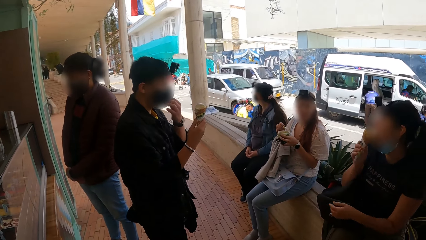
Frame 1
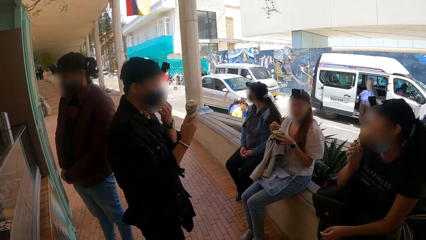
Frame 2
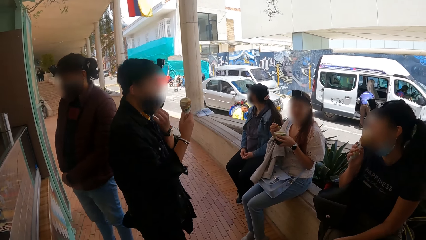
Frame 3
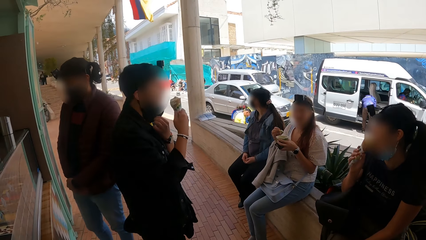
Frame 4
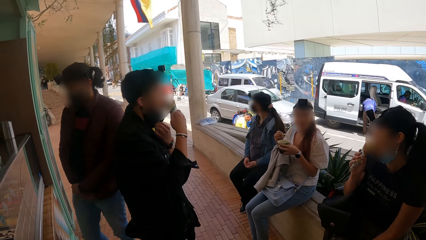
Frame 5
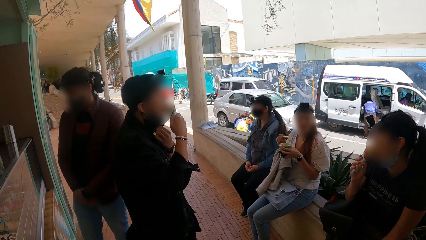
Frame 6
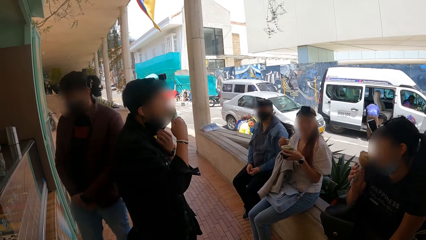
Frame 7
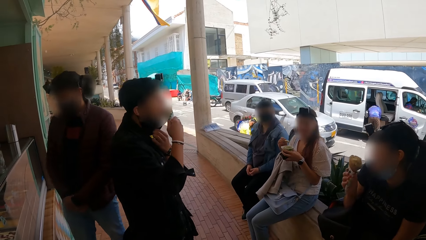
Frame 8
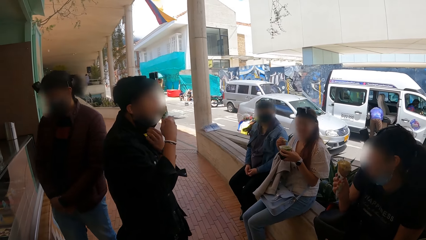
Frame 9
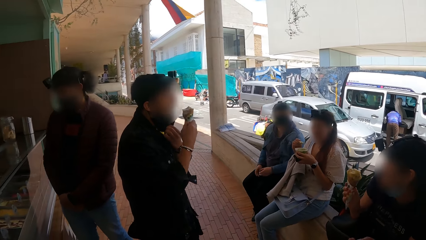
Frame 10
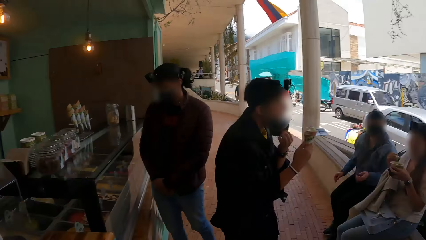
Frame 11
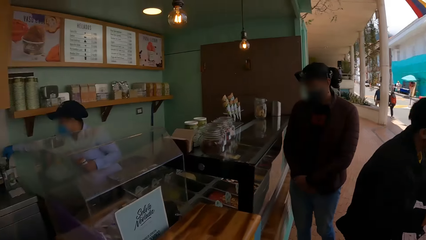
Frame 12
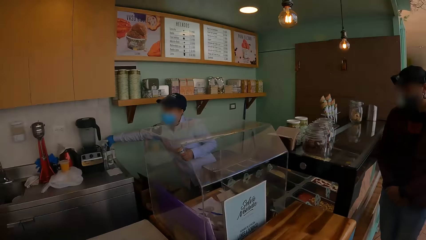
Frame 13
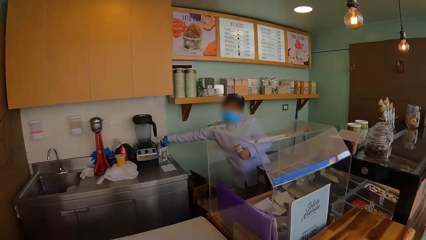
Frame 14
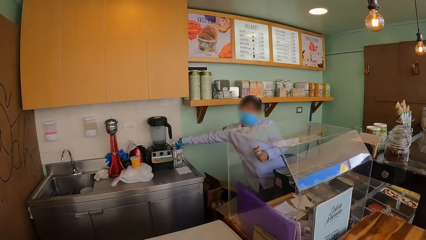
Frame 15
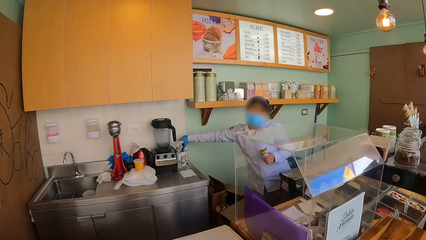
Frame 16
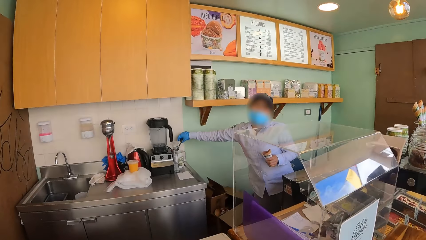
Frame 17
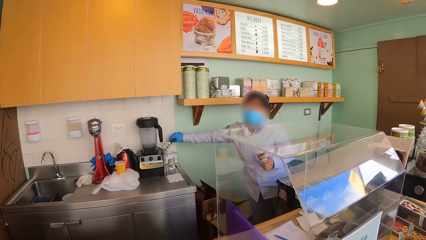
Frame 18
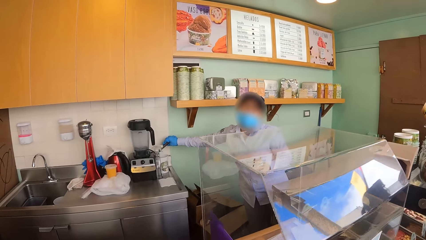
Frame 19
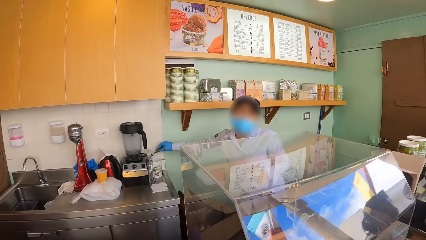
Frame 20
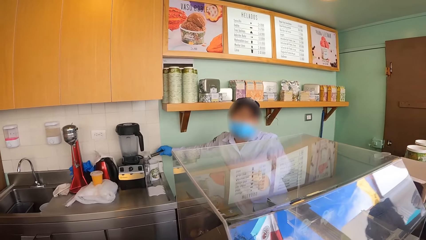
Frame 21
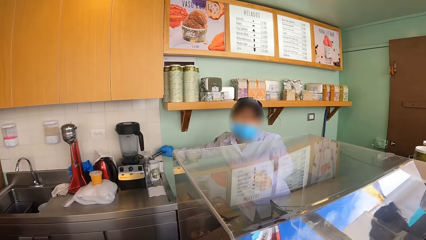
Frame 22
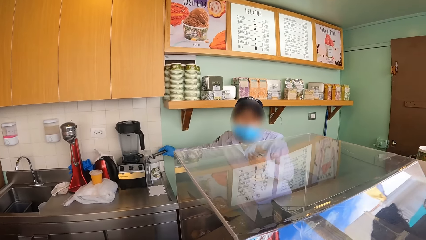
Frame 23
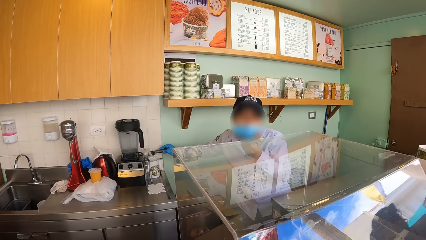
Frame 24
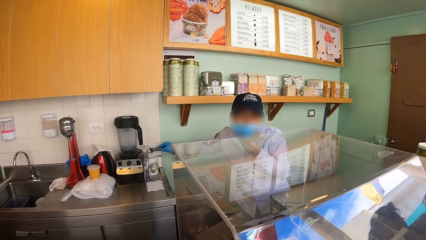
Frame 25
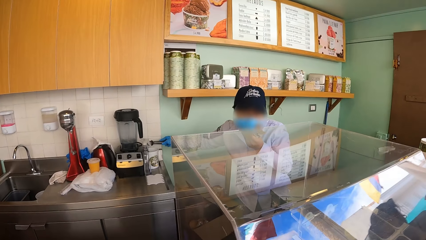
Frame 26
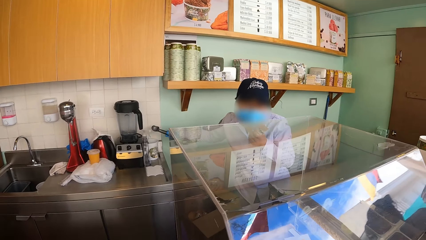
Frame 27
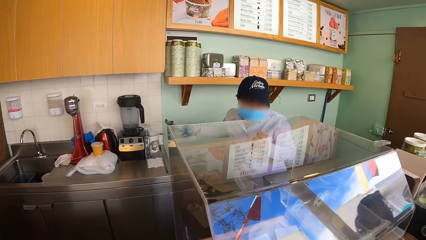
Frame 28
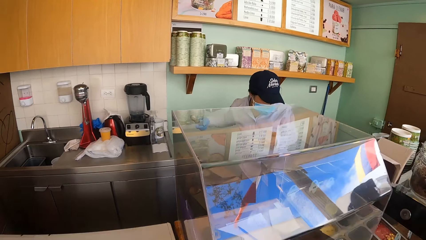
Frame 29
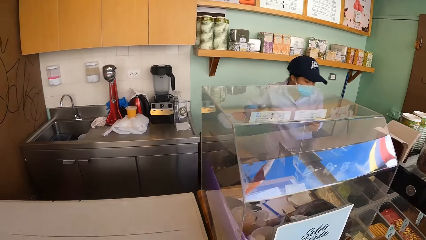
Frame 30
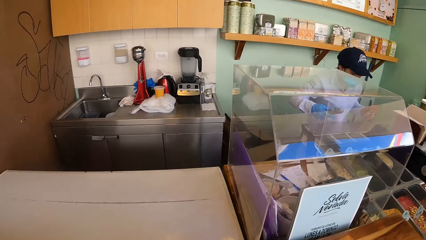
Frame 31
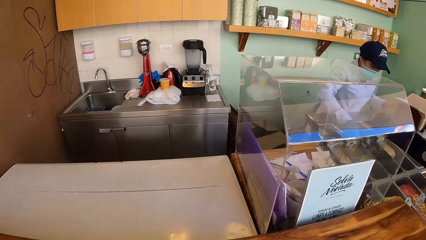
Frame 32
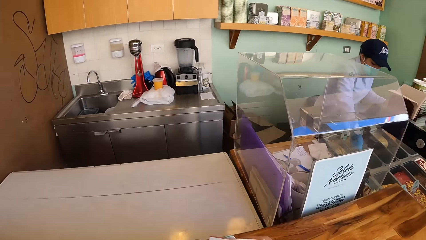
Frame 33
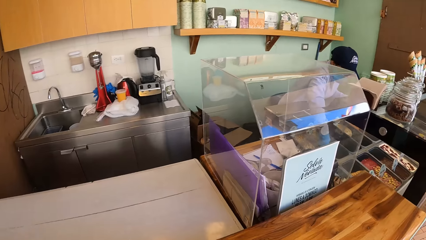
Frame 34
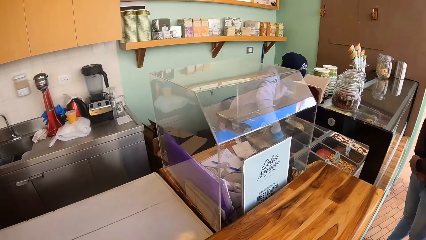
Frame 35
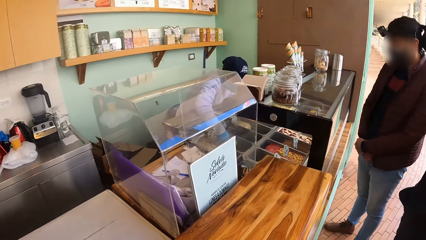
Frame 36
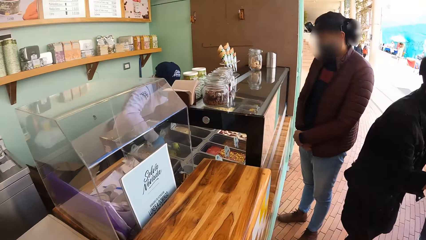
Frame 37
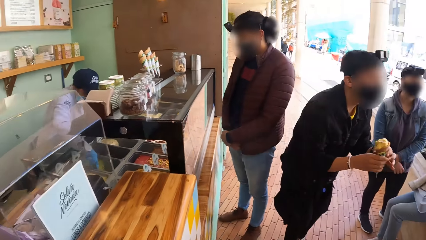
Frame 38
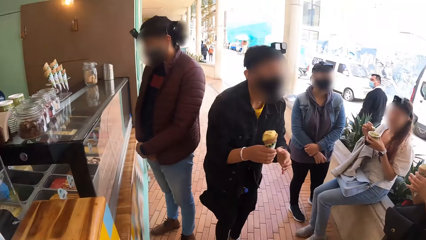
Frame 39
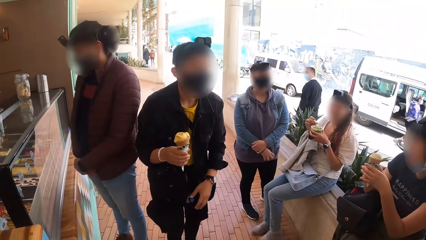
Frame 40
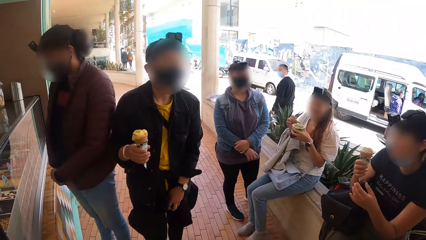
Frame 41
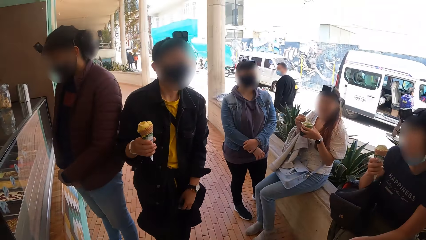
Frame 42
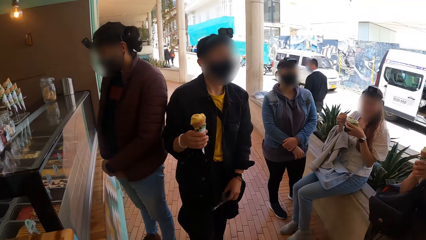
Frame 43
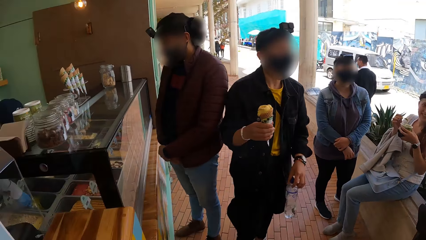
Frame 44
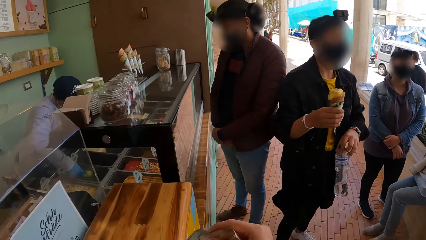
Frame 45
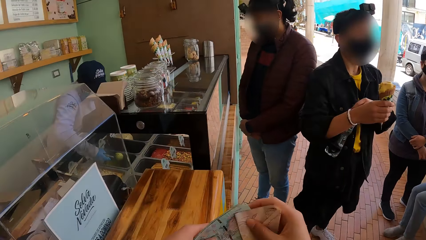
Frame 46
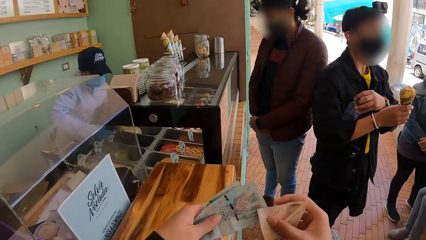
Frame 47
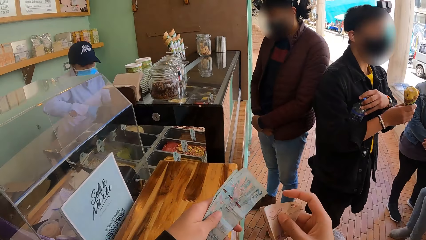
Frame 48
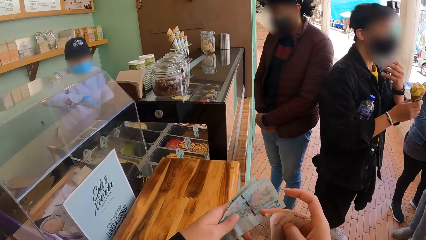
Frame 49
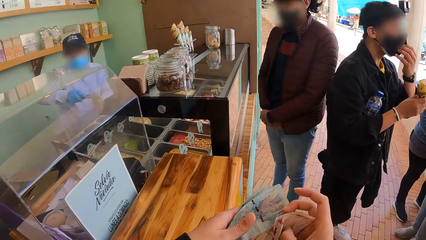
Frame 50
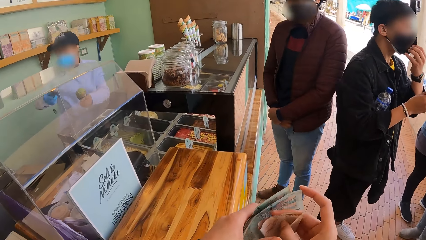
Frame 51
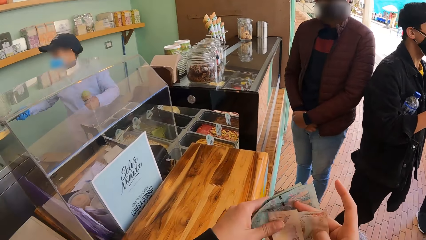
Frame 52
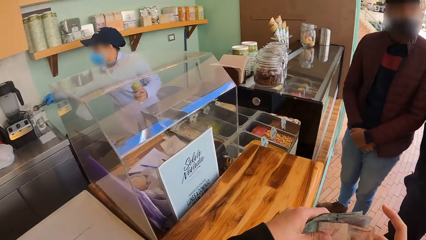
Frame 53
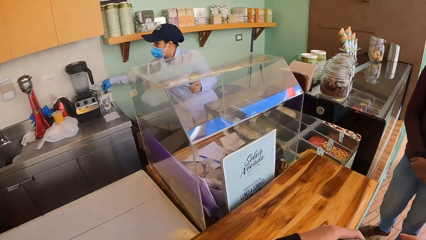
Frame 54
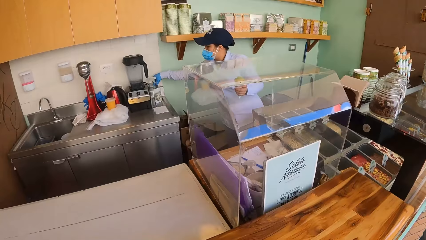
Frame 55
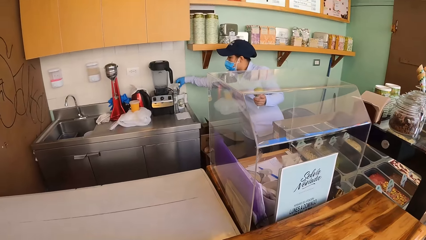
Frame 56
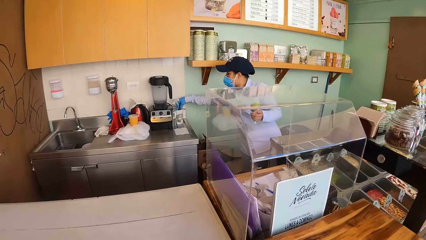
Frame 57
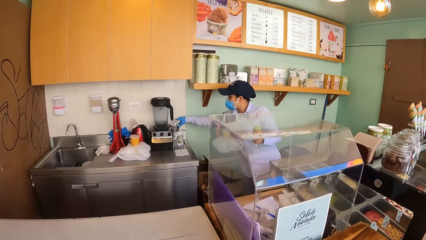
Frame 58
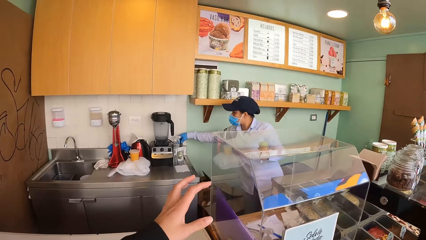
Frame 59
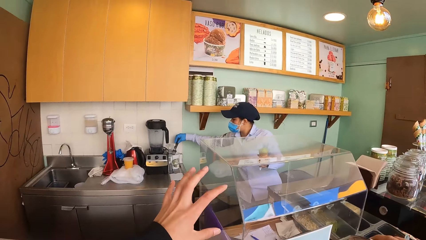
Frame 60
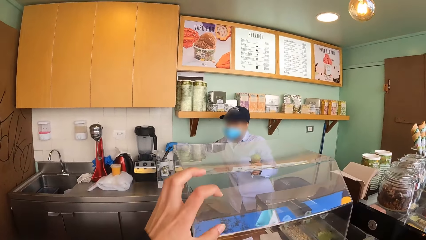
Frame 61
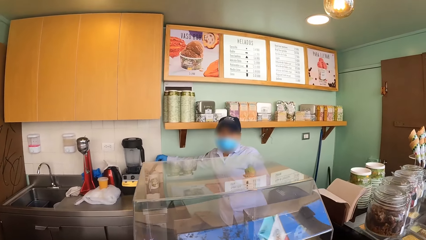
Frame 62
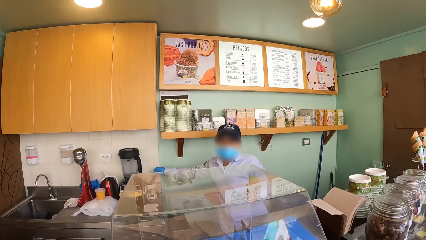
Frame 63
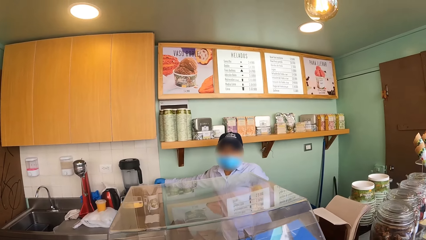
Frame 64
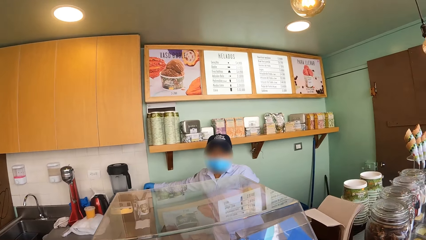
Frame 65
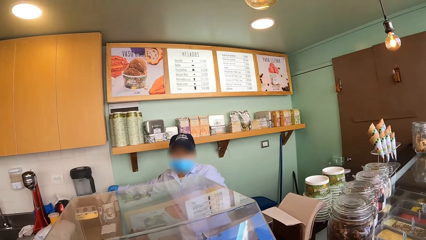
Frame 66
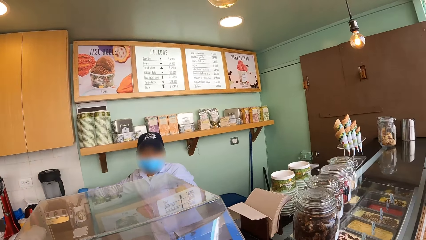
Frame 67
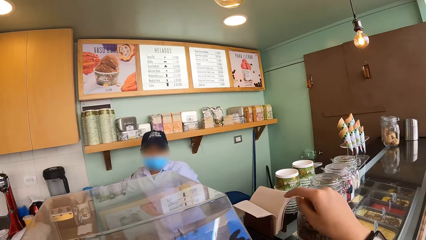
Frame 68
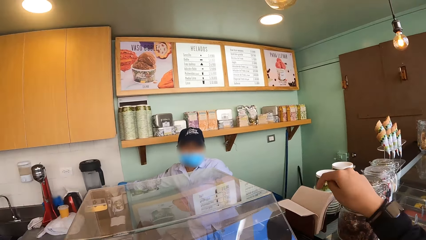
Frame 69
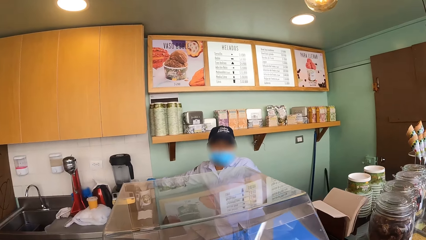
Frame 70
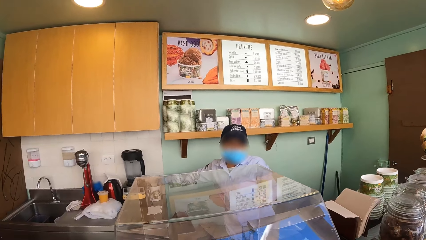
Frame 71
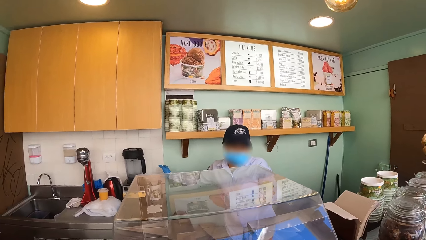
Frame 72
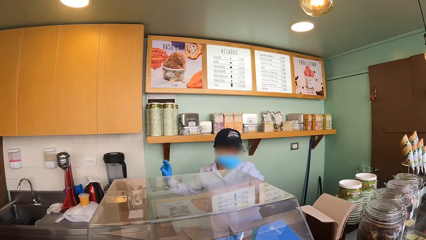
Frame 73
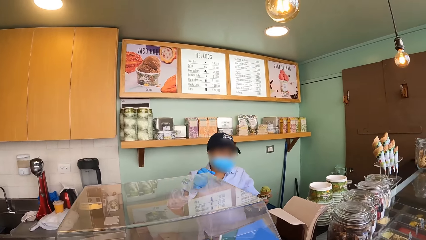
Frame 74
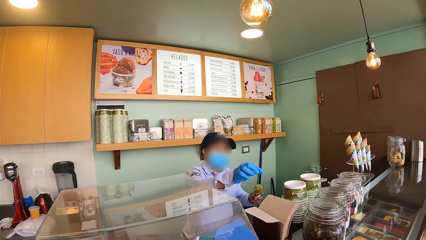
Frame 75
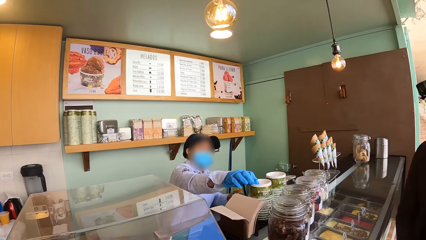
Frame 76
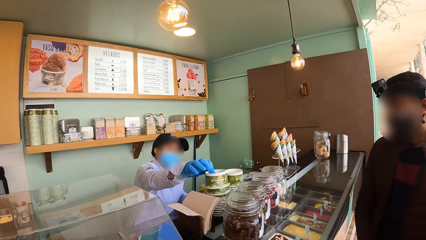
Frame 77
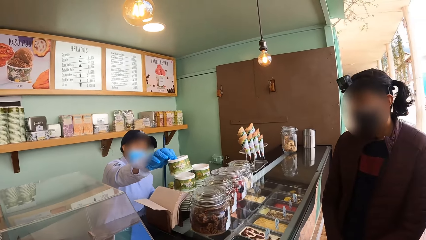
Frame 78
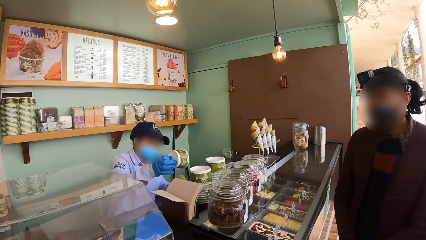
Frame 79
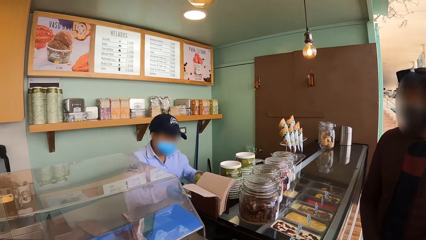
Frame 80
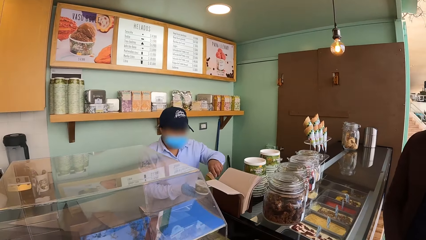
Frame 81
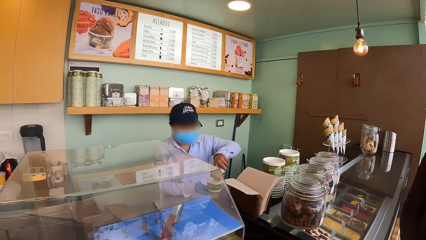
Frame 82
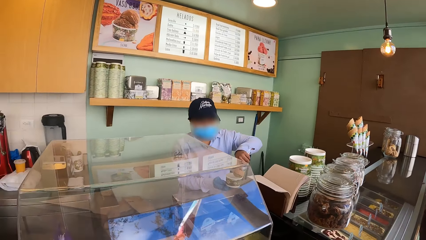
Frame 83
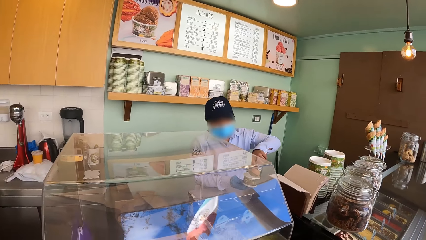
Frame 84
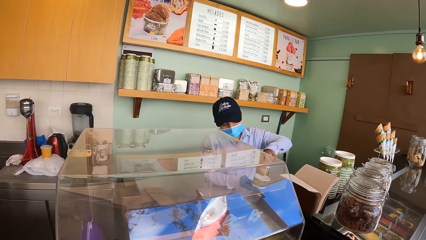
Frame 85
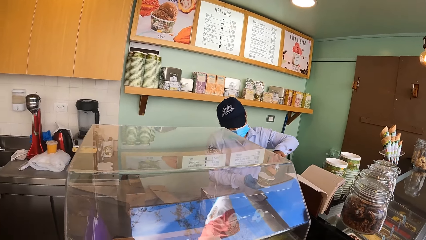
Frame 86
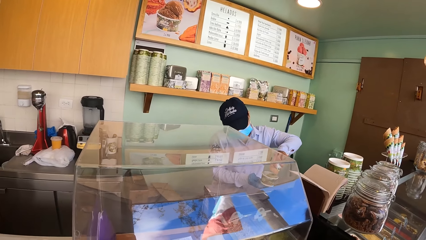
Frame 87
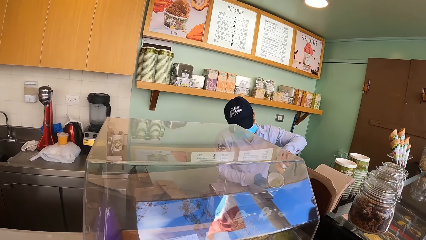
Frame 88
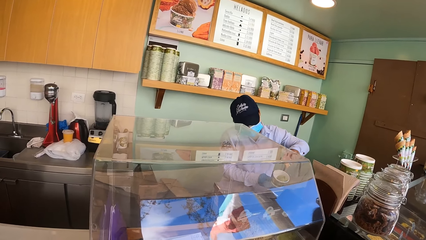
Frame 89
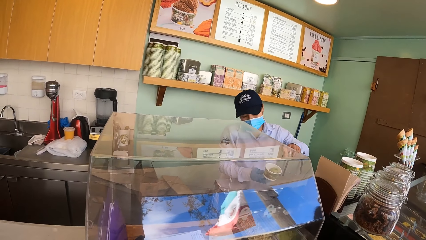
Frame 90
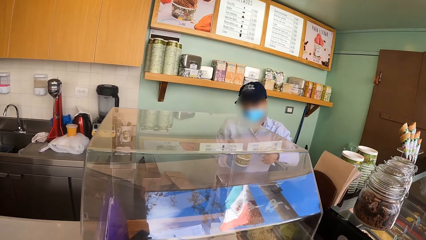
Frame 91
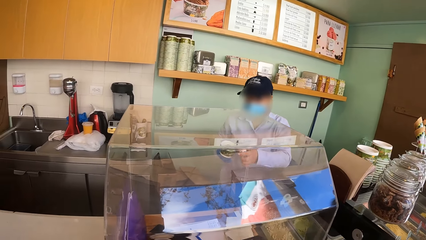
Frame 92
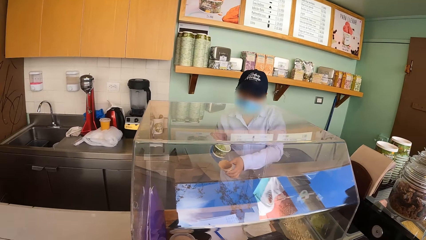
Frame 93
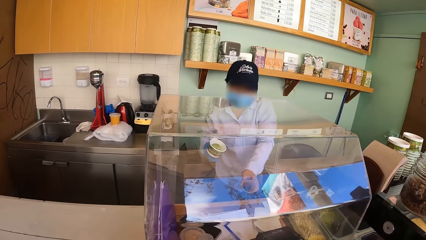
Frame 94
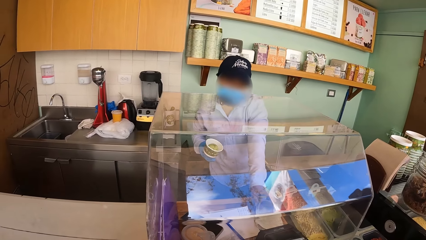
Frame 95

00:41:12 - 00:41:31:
A person eats ice cream. The camera wearer talks to a cashier. They look around. They hold money with both hands. They look at the cashier. They raise a hand and shake the left hand. They point with the right hand index finger. They talk with another person. The other person picks up a container and puts ice cream in the container.
